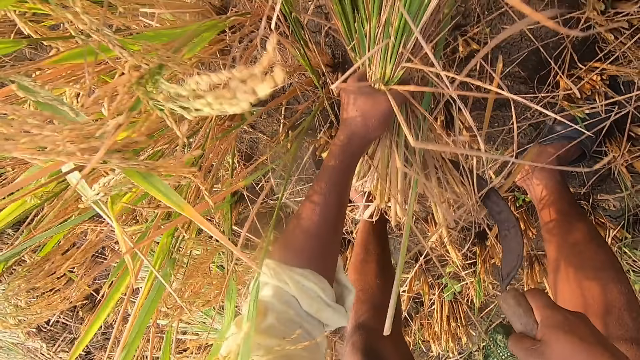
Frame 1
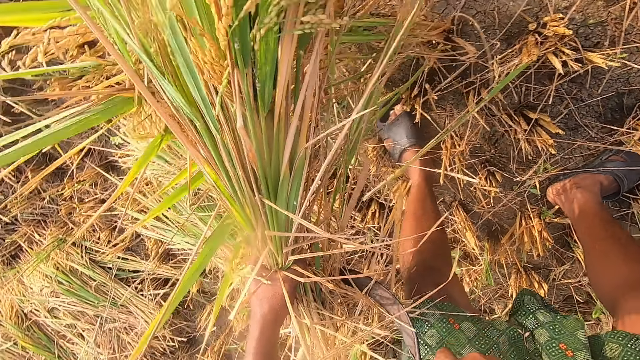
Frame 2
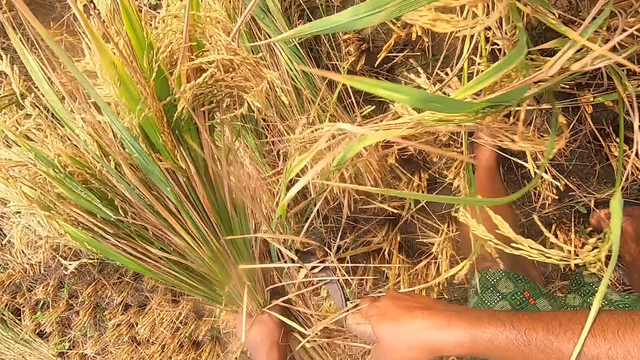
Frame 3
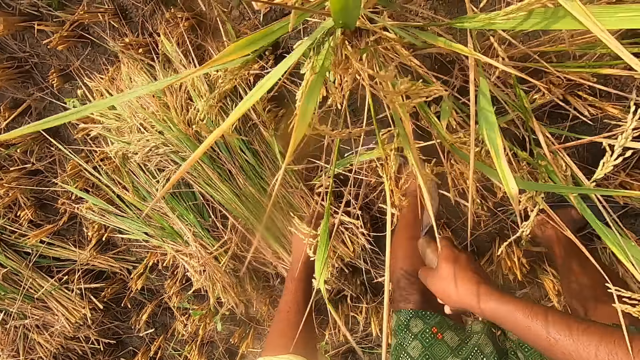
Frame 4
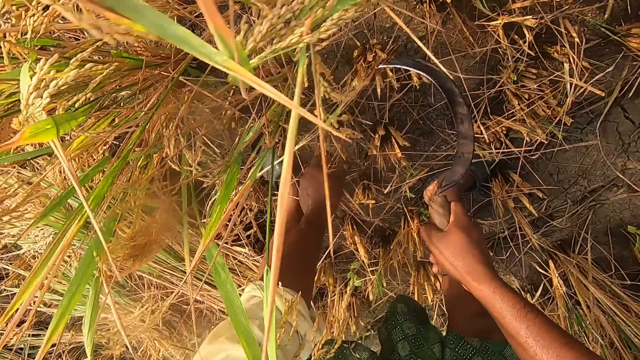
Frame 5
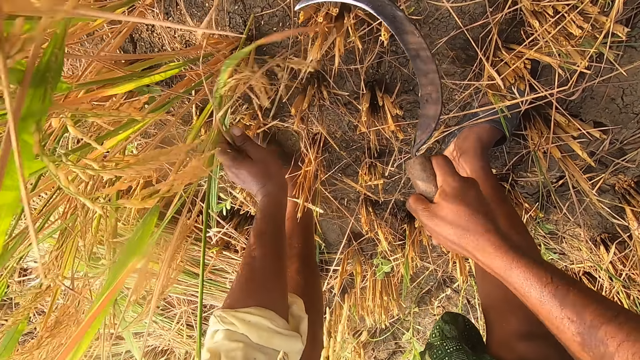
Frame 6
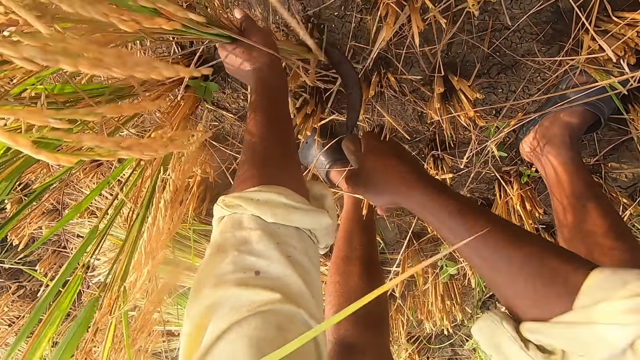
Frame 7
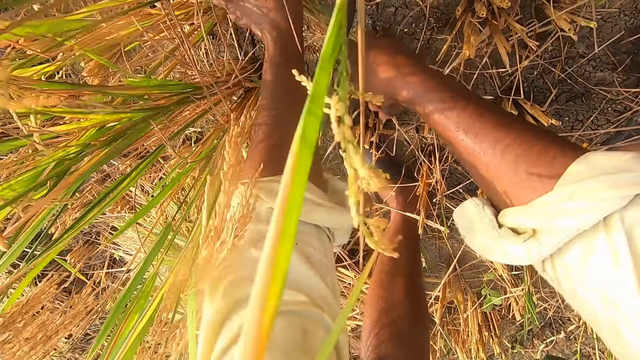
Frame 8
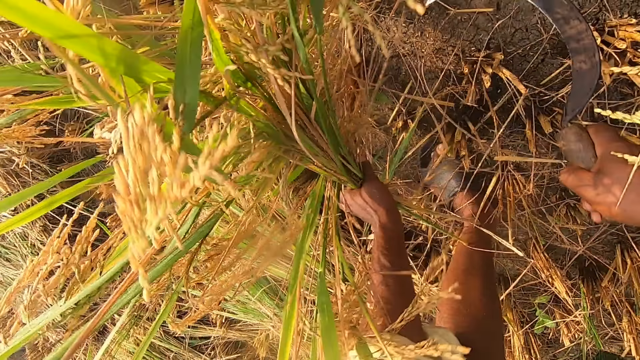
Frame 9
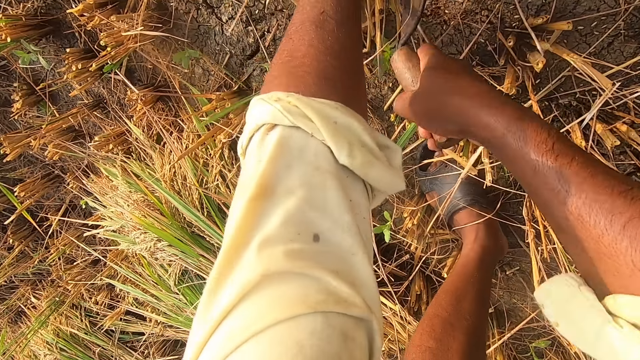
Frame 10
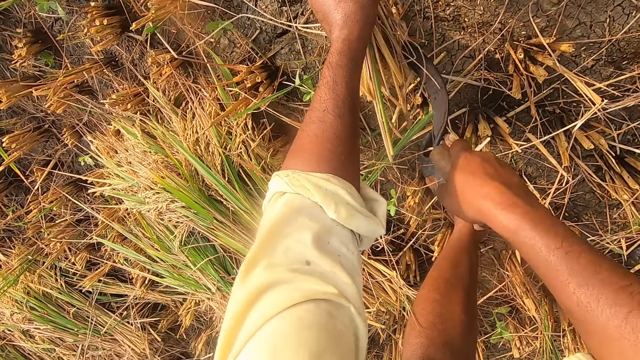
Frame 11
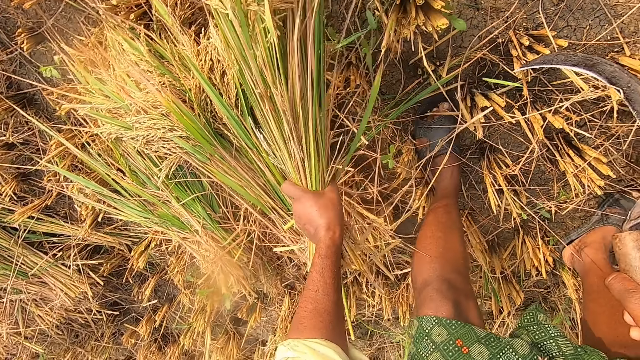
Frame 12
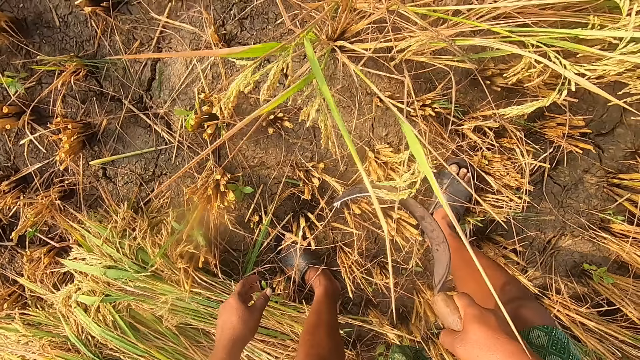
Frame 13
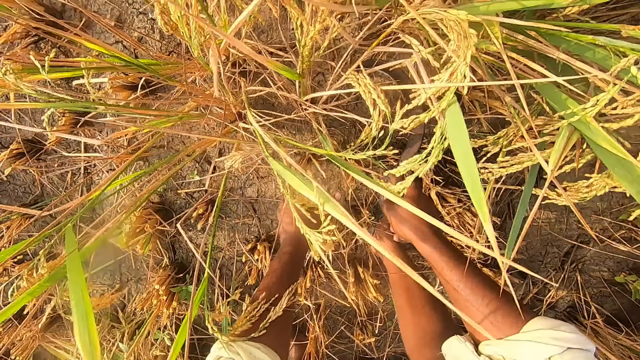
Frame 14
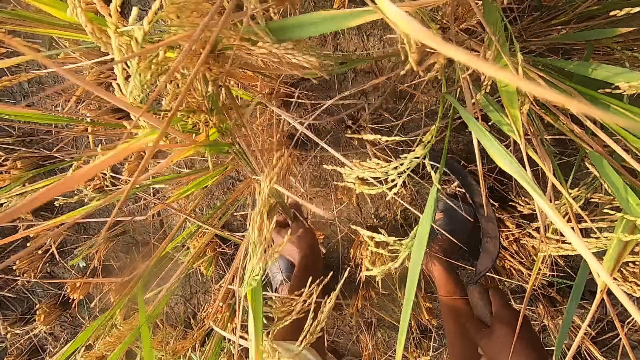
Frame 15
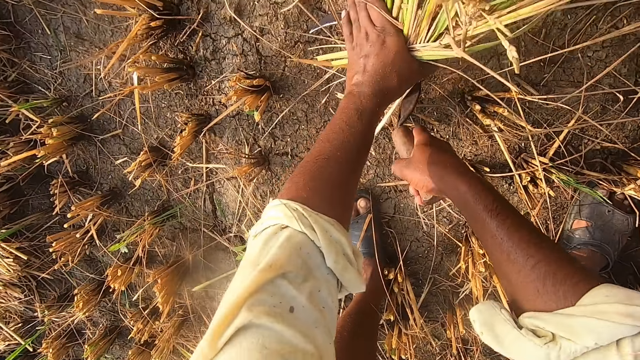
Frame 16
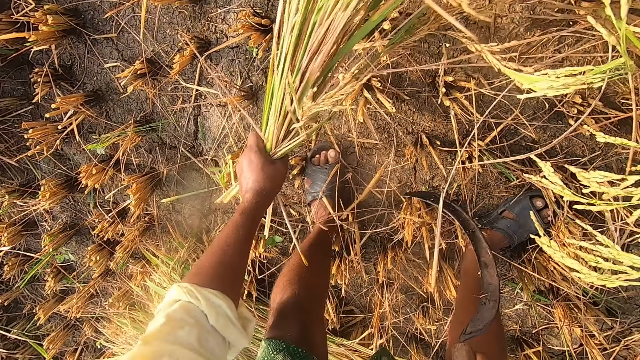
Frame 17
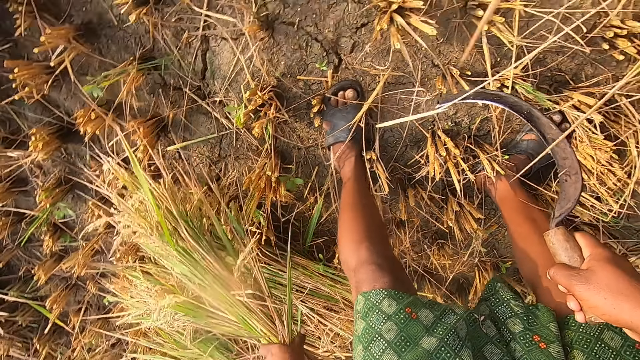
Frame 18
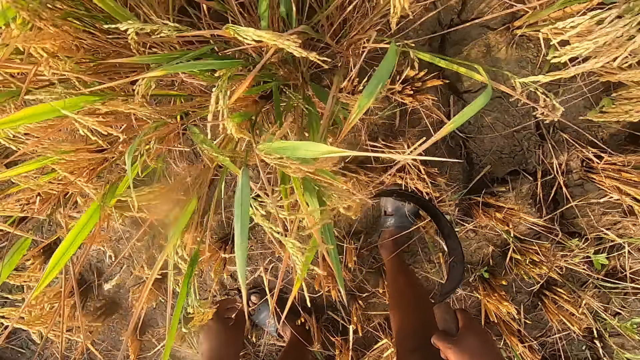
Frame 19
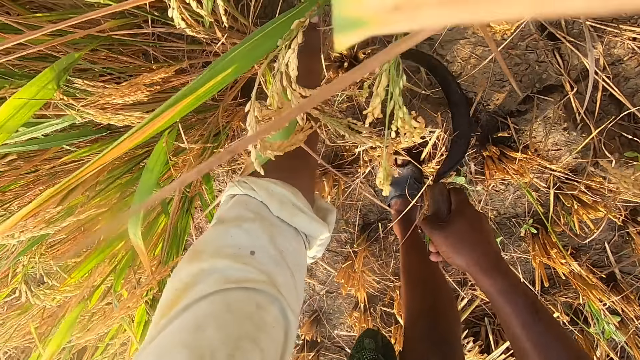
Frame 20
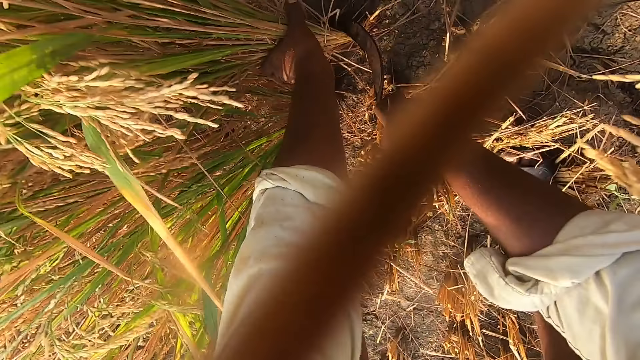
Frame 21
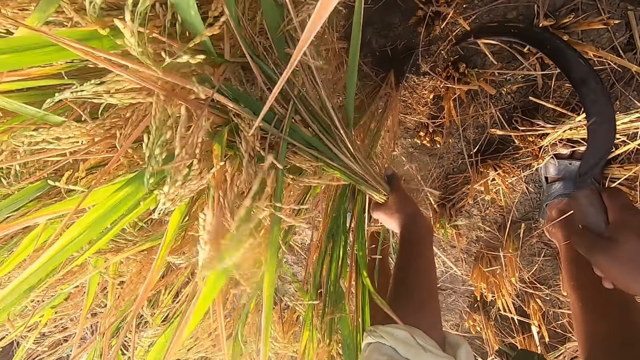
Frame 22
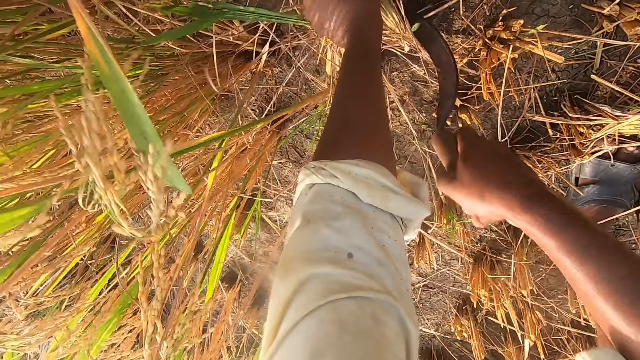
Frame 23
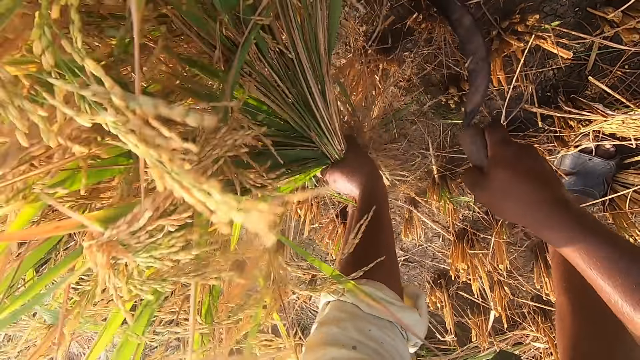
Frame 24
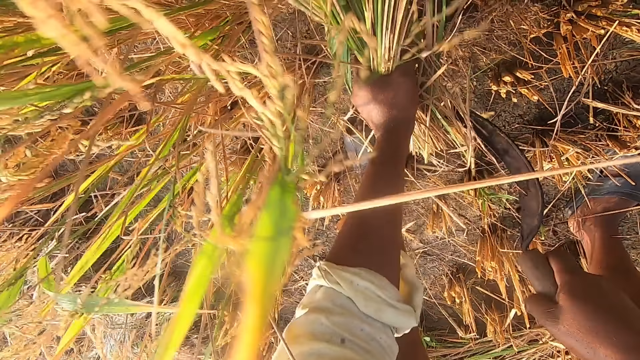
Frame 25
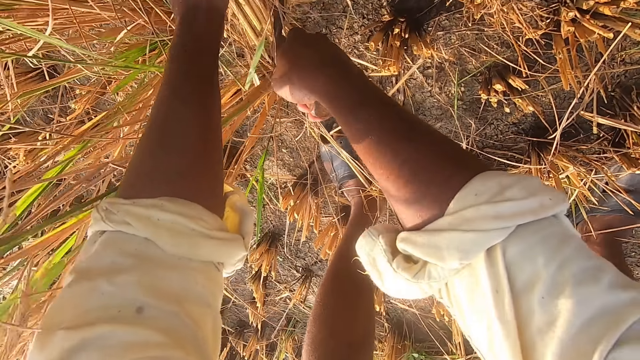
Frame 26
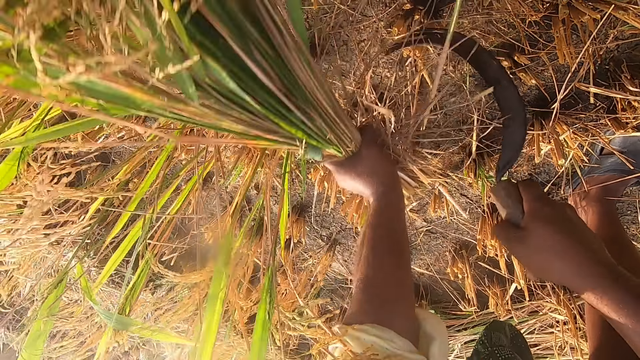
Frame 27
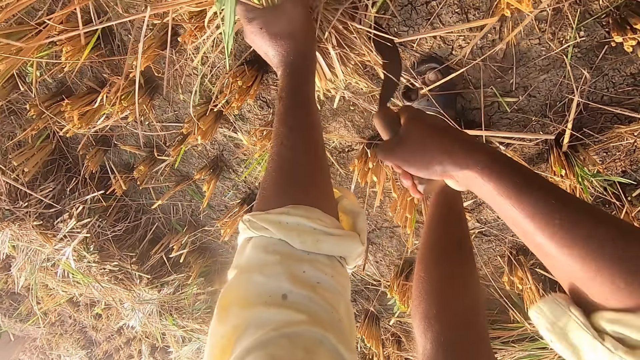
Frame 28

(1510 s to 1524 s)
The camera wearer drops the straw on the ground. They cut the straw from the ground with the sickle. They drop the straw on the ground. They cut the straw from the ground with the sickle. They drop the straw on the ground. They cut the straw from the ground with the sickle.

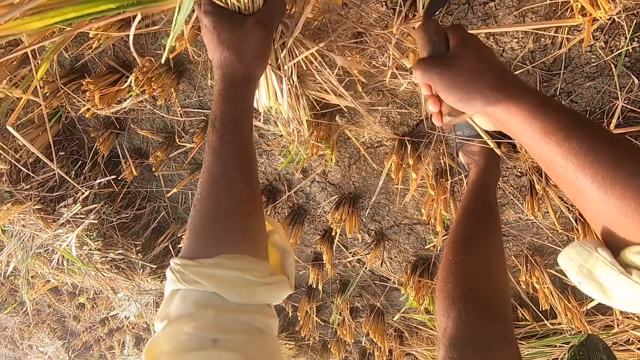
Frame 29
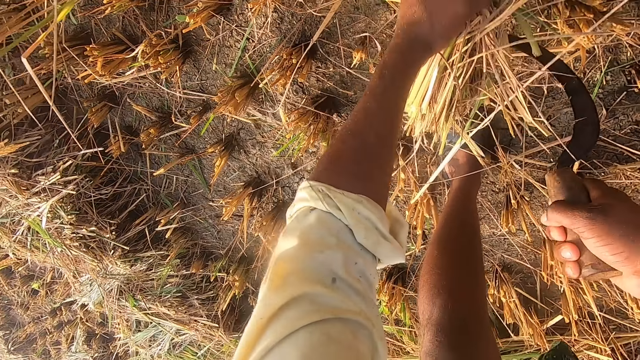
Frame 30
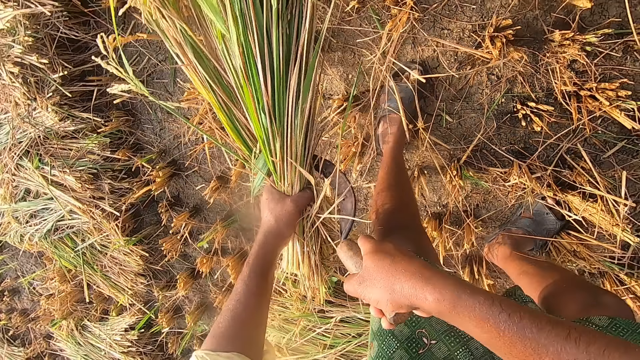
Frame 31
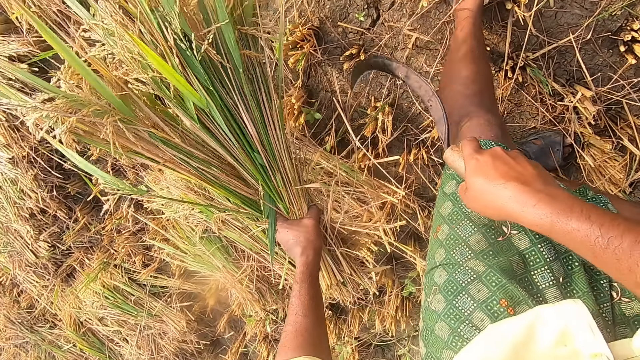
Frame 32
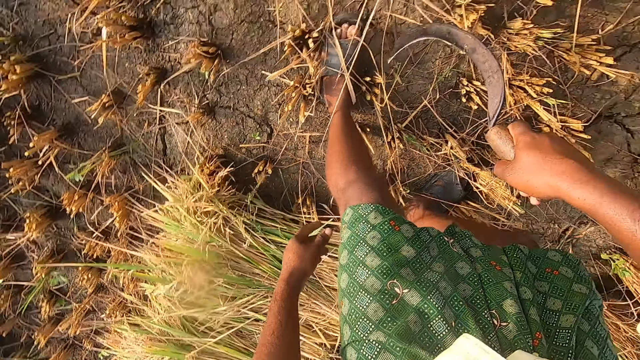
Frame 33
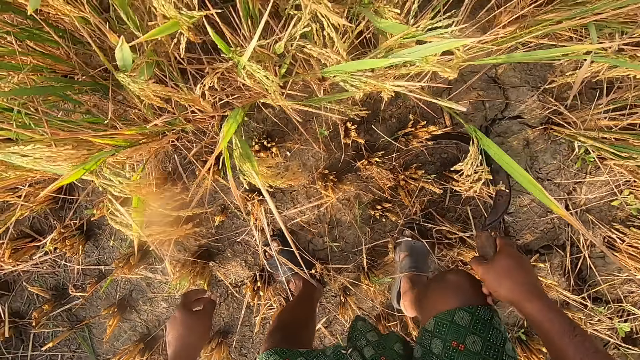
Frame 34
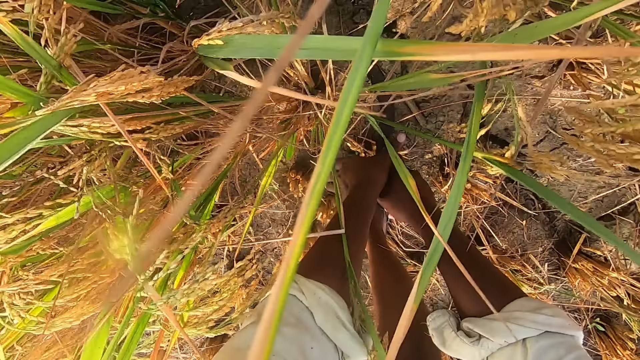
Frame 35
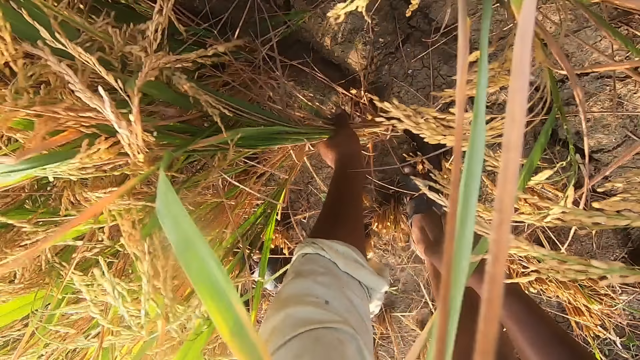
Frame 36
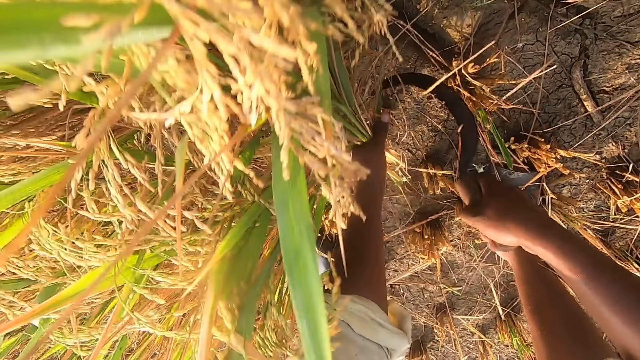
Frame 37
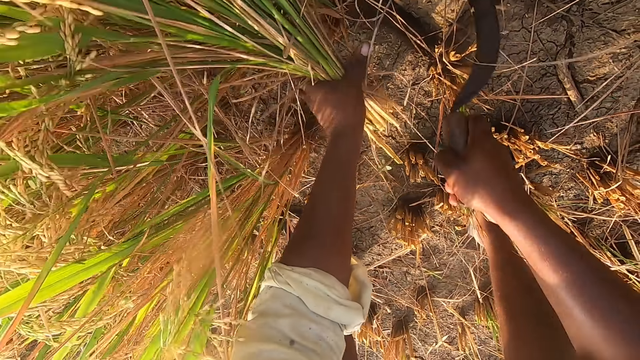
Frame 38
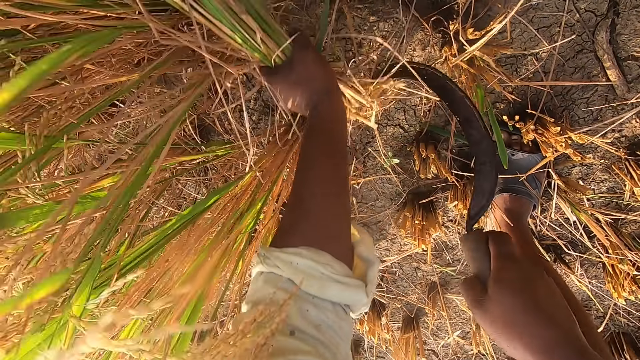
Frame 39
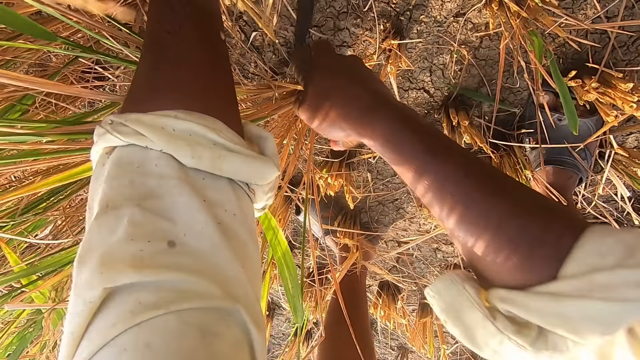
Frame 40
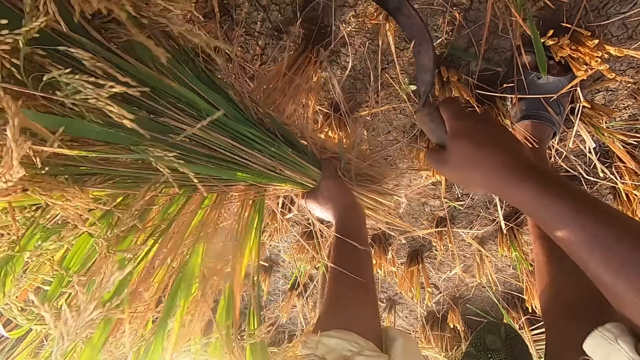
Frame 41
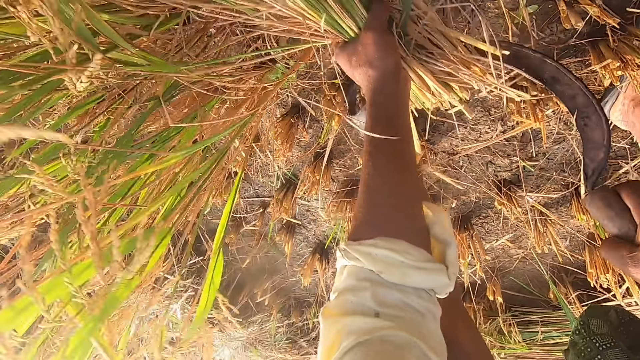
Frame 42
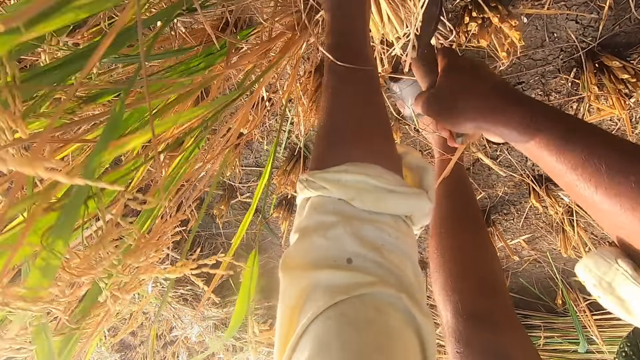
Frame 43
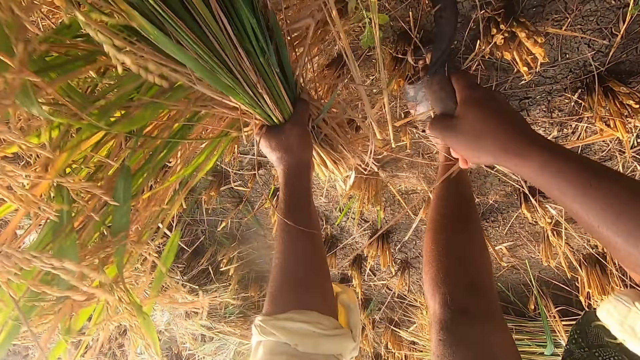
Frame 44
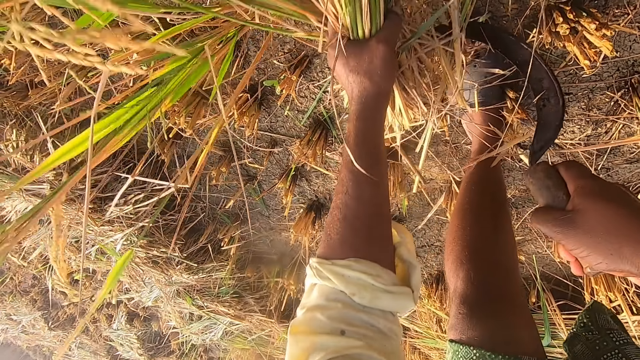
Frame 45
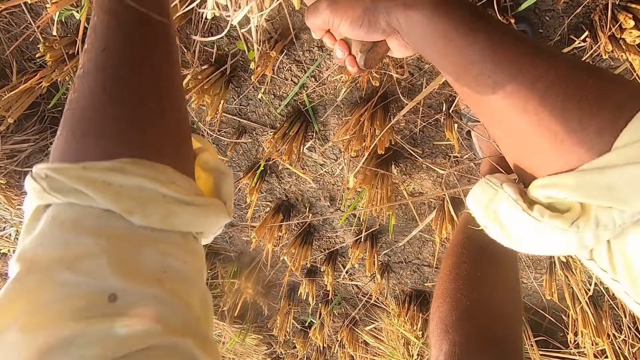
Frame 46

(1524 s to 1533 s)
The camera wearer drops the straw on the ground. They cut the straw from the ground with the sickle.
